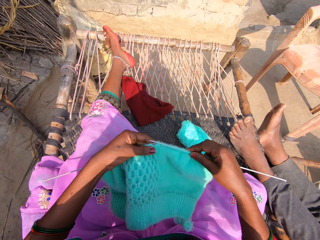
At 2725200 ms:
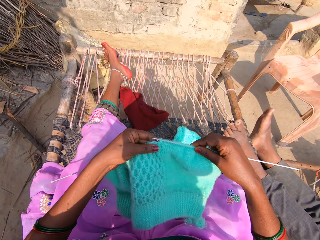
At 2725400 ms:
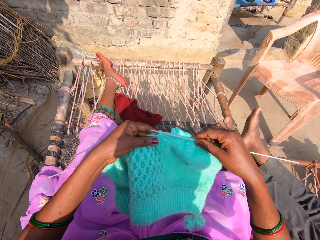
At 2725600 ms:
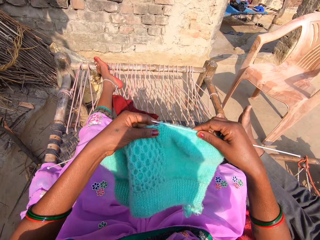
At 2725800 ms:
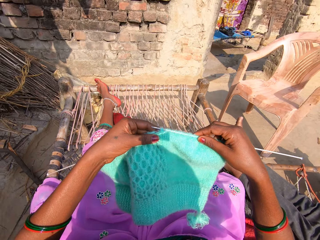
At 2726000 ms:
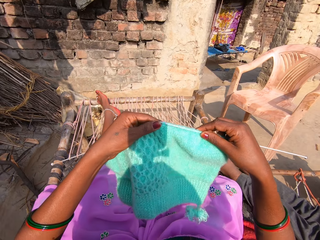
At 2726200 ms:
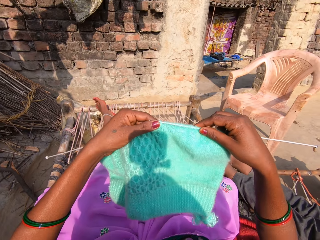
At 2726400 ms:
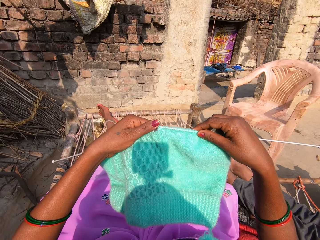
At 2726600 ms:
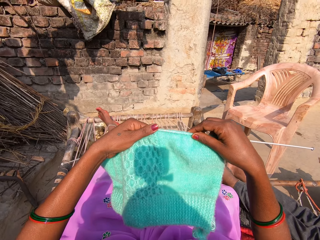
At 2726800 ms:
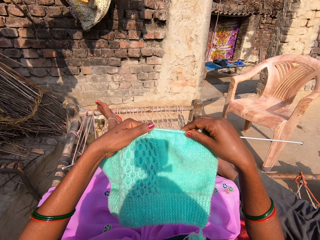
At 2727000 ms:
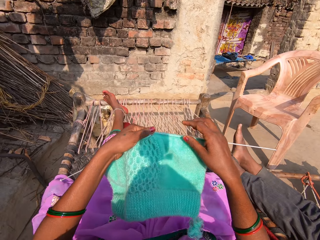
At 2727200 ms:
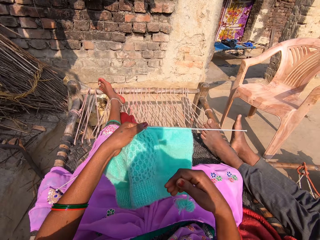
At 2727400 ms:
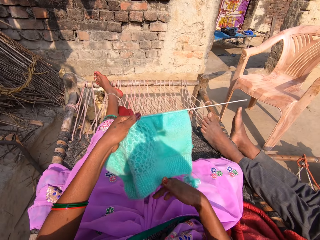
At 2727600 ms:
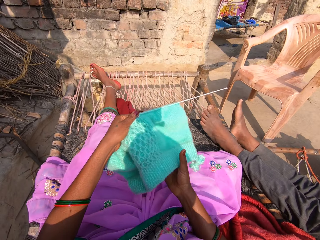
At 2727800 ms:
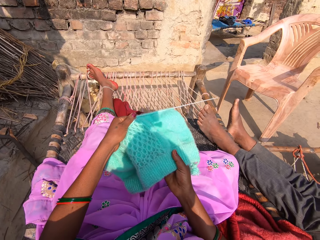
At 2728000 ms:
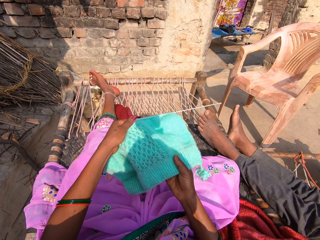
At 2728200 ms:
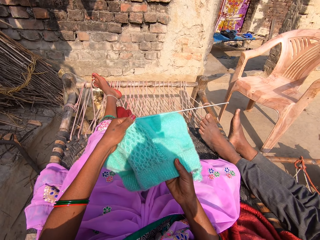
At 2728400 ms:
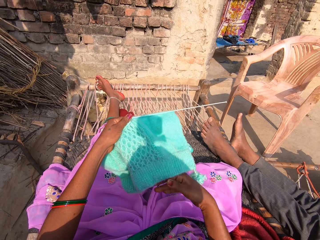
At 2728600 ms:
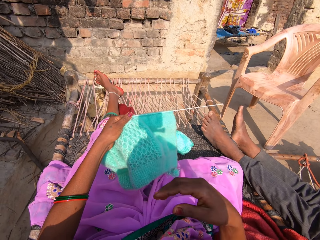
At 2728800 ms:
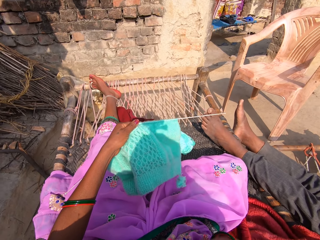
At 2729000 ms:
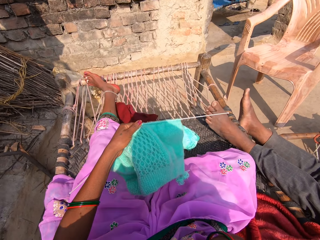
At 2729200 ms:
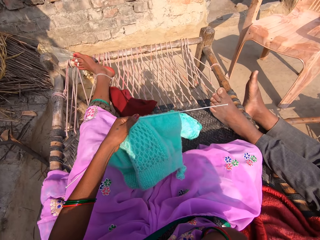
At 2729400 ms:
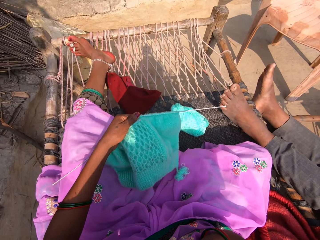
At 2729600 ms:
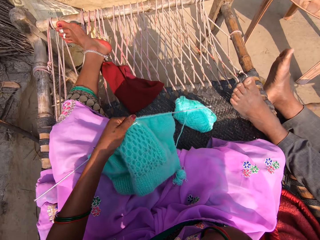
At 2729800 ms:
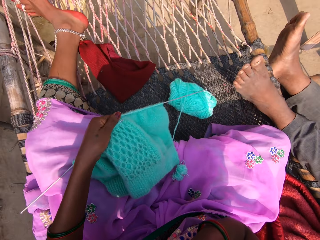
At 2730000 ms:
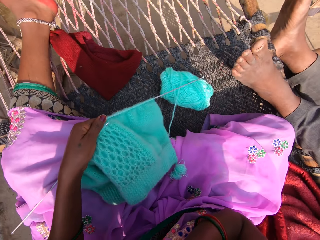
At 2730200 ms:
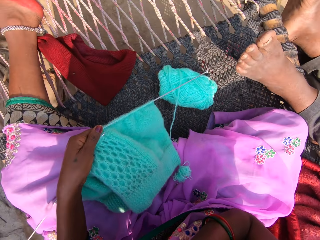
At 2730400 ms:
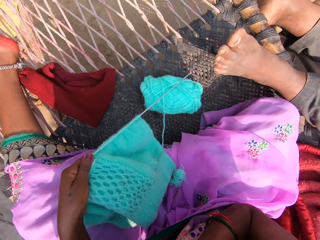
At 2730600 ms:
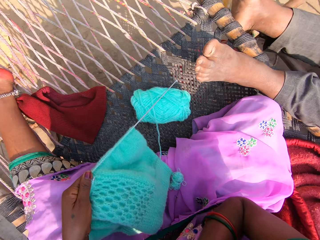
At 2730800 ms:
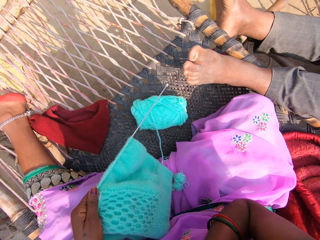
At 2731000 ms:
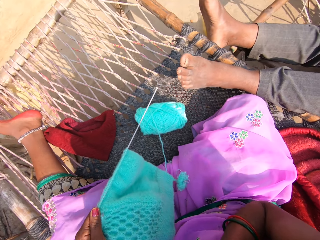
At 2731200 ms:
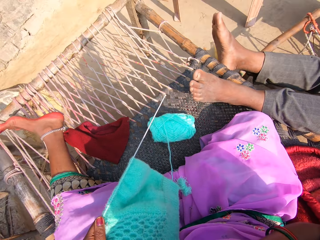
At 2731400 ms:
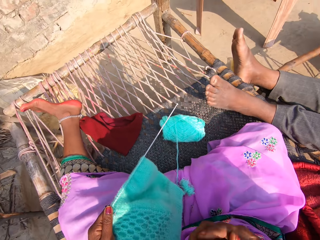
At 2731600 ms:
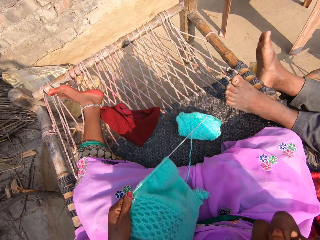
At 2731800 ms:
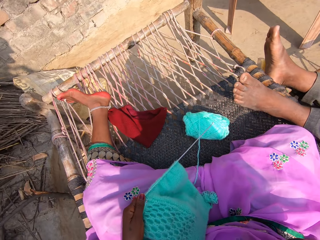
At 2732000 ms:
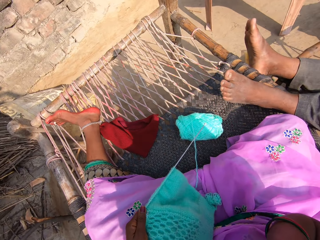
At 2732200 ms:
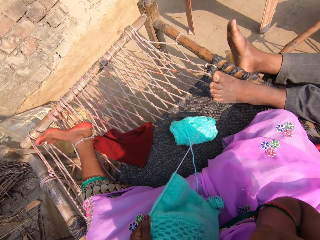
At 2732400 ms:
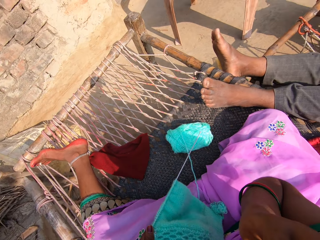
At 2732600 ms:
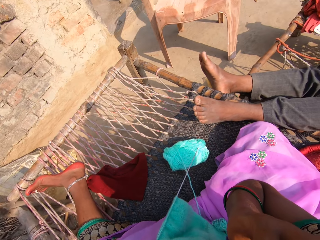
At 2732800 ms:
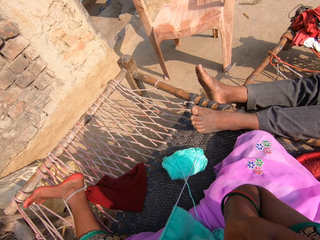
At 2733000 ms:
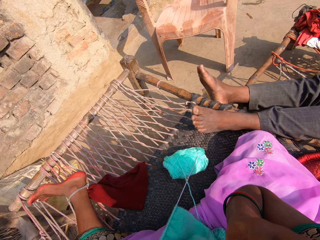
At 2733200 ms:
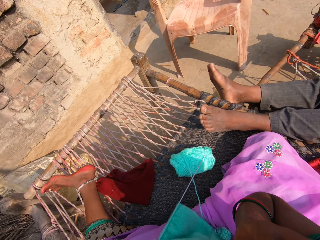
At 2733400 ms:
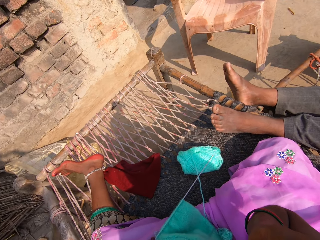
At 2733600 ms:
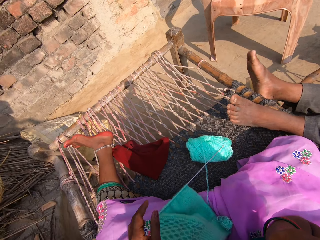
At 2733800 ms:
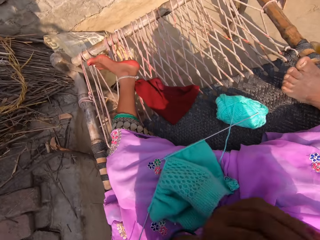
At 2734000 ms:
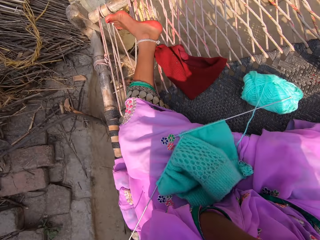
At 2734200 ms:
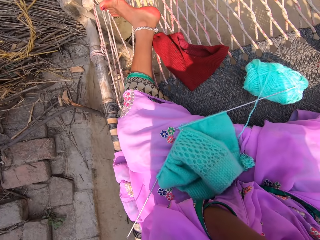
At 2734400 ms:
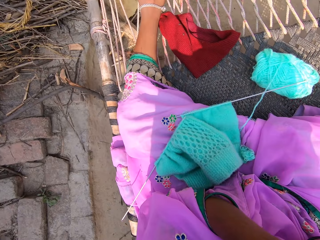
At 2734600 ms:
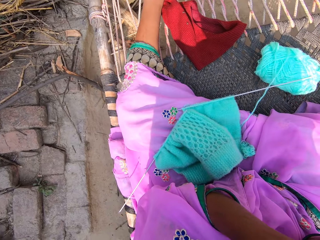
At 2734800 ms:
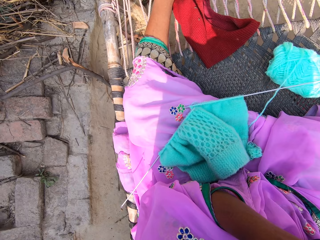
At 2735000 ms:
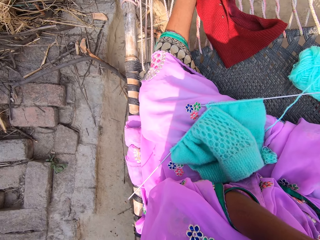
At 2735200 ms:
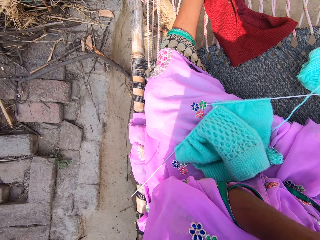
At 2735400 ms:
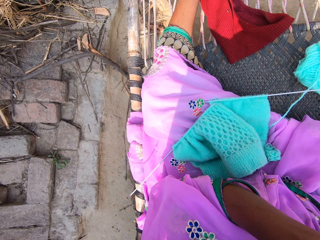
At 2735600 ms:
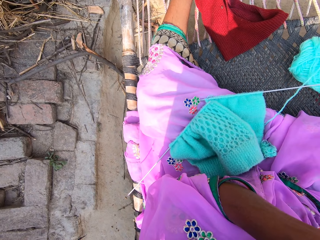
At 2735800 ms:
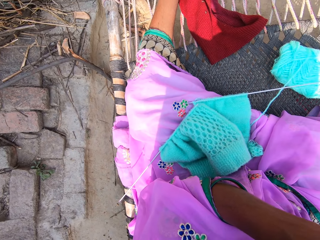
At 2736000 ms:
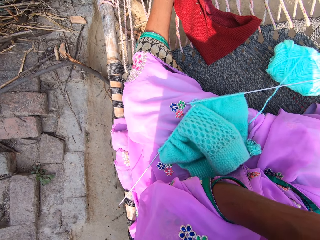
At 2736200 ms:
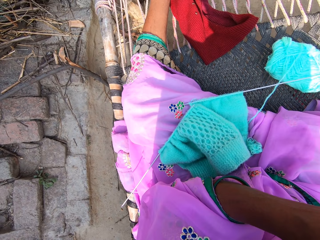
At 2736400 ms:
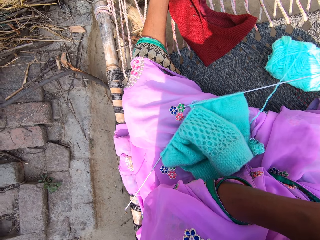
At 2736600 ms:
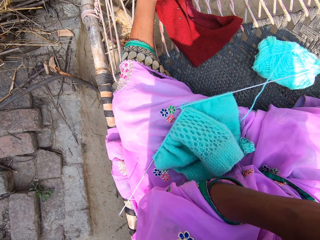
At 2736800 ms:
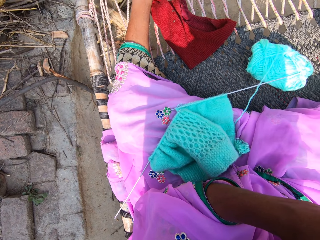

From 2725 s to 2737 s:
The camera wearer looks at the fabric. They touch the camera. They touch their face.

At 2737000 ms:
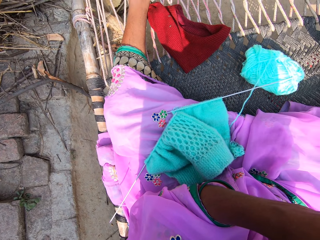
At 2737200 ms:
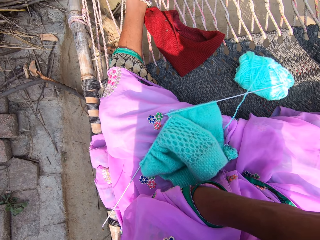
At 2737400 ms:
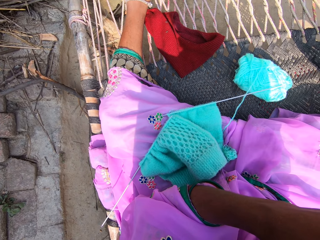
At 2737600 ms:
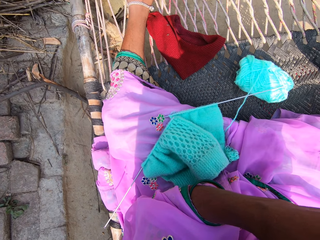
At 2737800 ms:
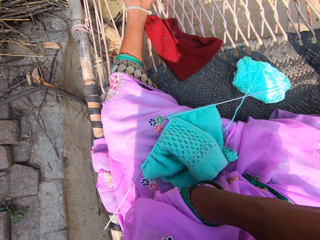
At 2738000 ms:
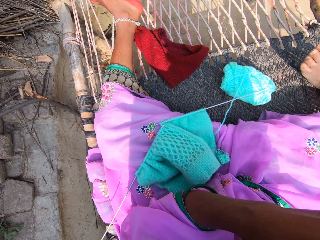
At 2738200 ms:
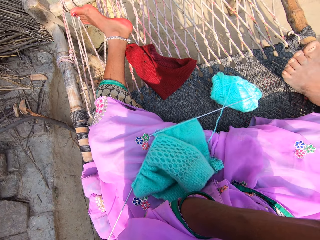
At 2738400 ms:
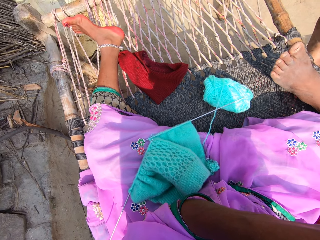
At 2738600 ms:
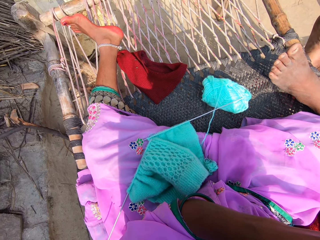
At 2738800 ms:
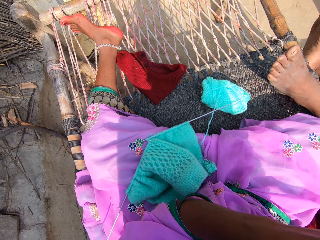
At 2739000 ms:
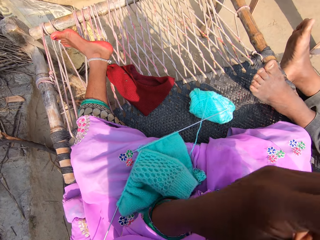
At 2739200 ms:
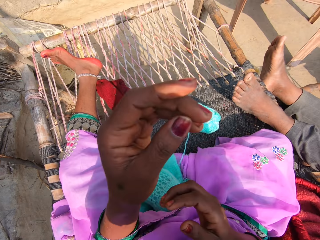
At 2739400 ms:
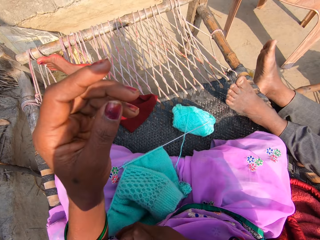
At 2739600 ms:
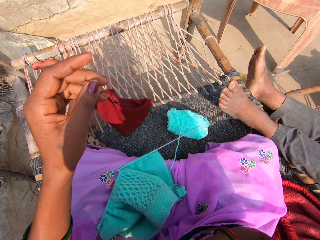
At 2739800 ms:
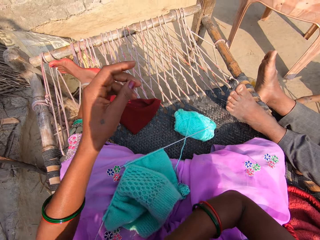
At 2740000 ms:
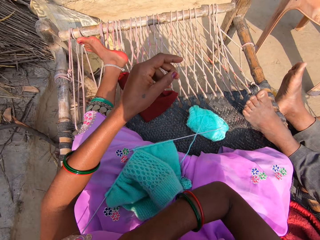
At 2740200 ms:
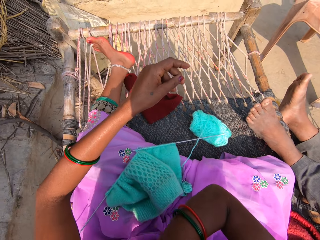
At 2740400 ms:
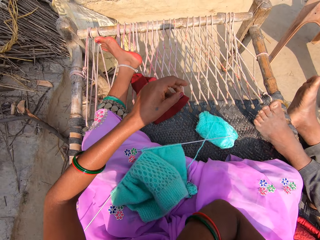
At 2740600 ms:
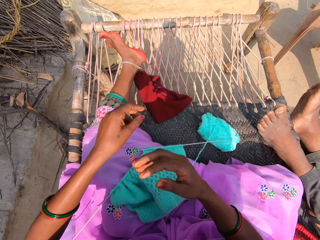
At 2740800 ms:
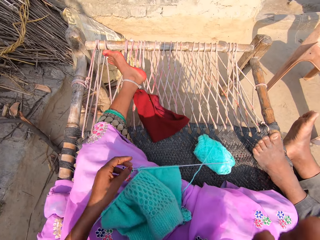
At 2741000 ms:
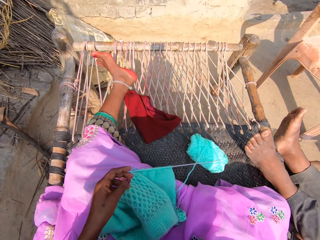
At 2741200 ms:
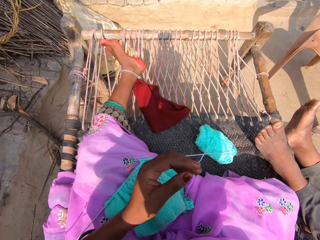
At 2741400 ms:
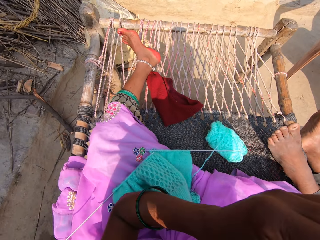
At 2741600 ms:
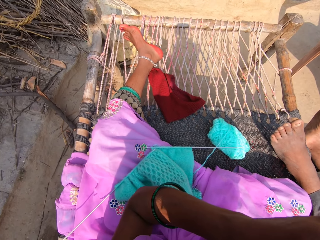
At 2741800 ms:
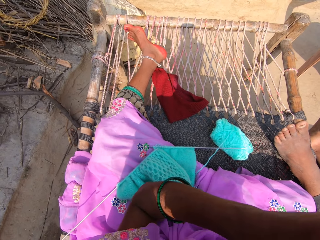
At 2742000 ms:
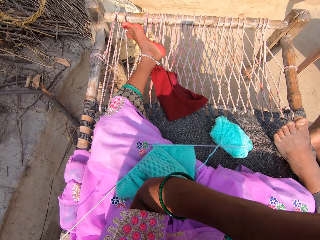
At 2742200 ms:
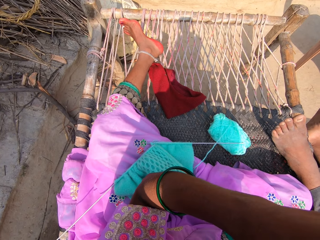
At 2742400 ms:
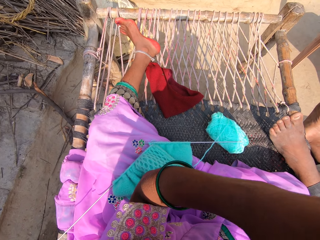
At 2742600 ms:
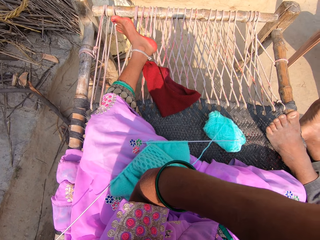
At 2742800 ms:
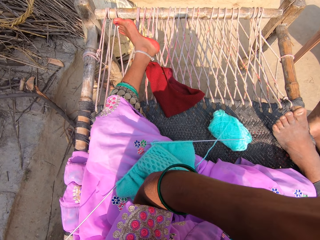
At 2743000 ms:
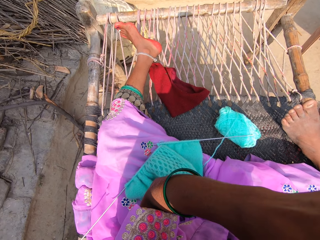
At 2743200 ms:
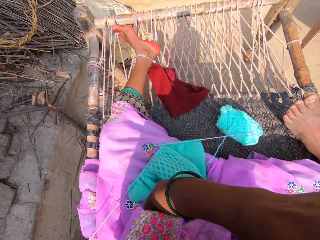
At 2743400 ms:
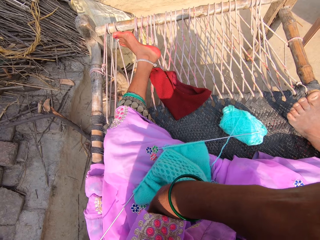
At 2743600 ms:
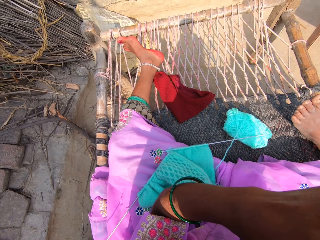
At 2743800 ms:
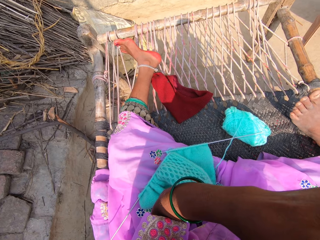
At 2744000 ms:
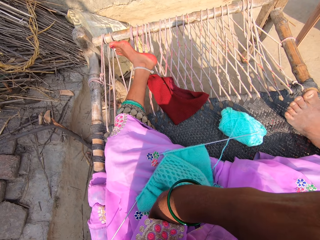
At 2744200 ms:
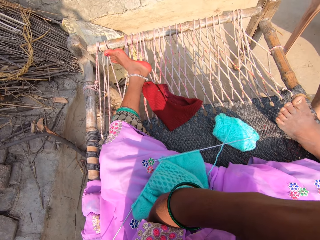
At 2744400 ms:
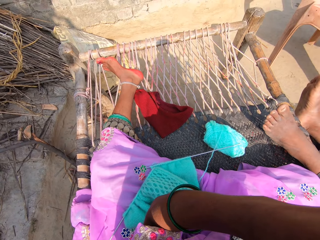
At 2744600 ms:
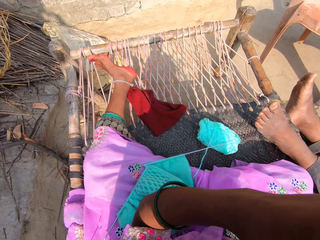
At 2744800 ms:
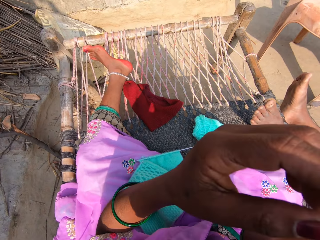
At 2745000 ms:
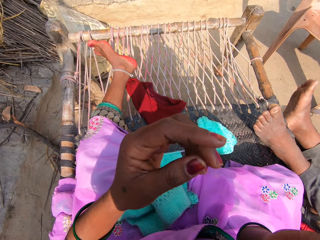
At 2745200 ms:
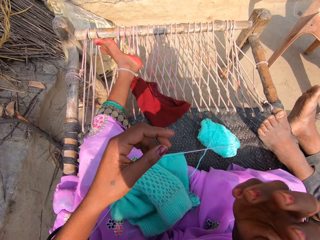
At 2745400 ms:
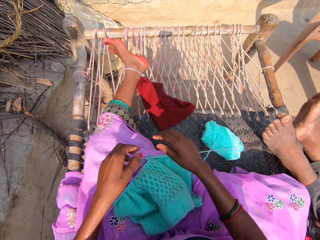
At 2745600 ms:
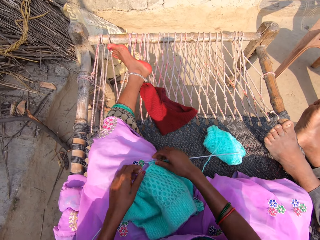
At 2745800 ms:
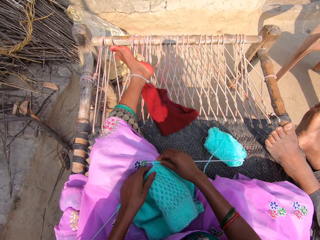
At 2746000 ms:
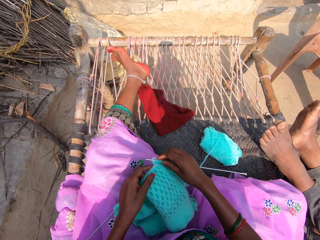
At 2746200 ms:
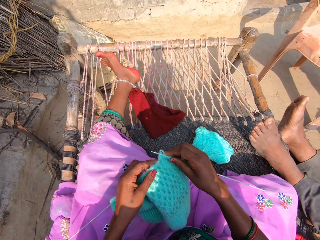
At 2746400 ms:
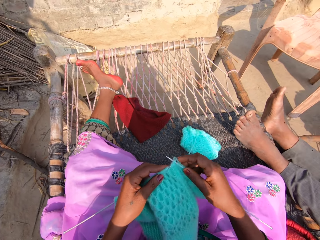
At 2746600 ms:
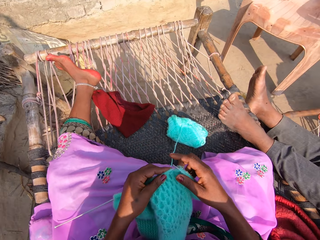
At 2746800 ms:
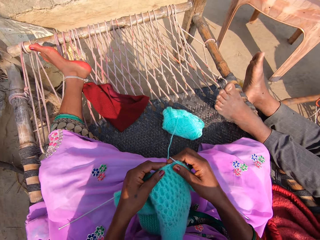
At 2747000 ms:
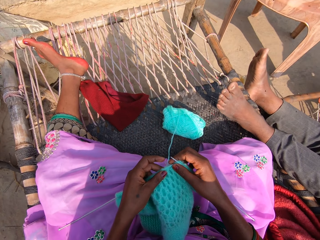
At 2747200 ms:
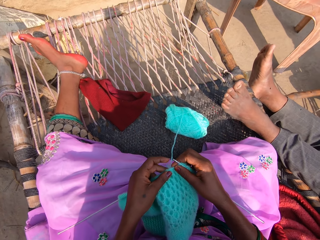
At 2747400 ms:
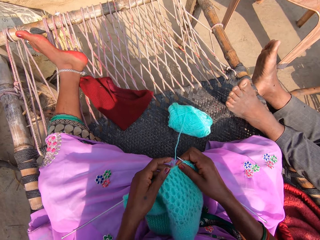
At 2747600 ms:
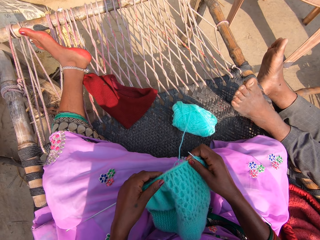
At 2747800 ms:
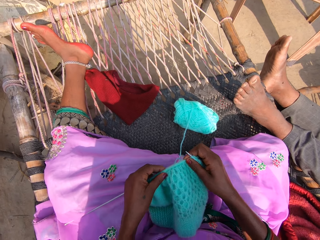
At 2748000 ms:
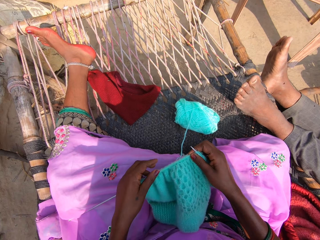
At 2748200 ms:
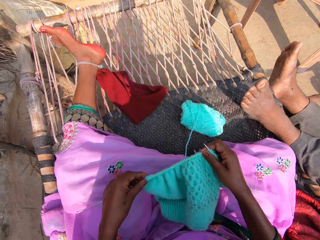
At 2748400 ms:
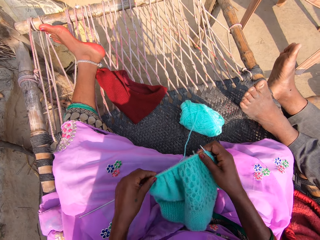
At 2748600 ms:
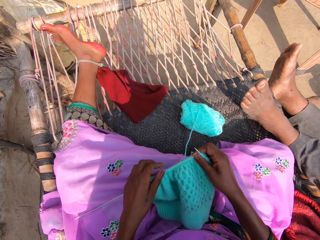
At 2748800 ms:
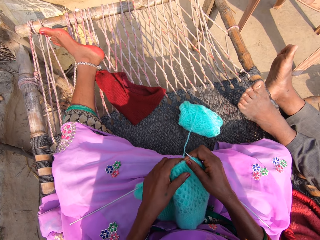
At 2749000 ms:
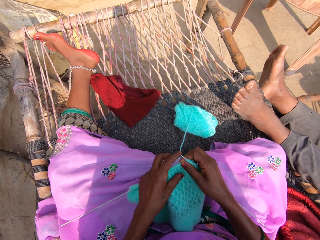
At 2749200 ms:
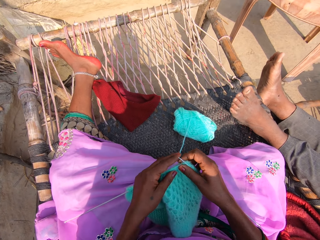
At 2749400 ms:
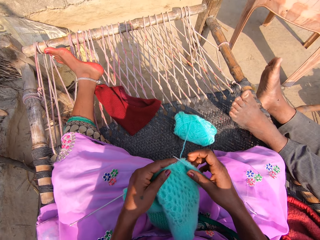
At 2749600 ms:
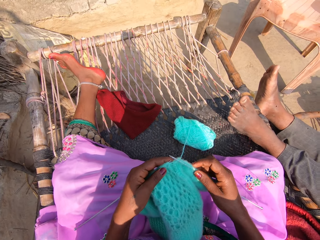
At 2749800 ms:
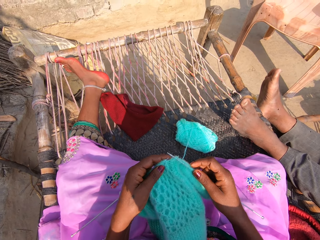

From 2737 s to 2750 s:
The camera wearer moves his hand, touches the camera and puts her hands down. They pick up the knitting yarn and pin. They pick up a fabric. They prepare the yarn on the knitting pin and straighten the fabric.
